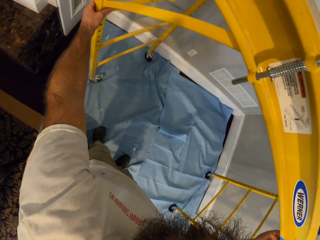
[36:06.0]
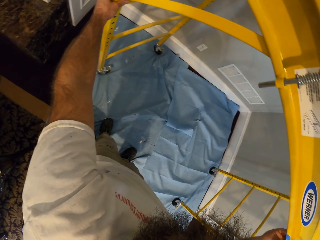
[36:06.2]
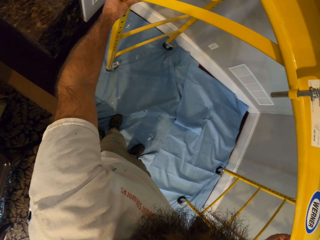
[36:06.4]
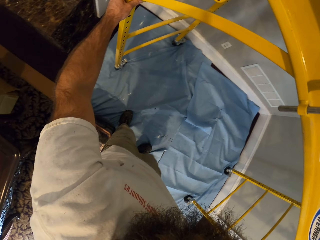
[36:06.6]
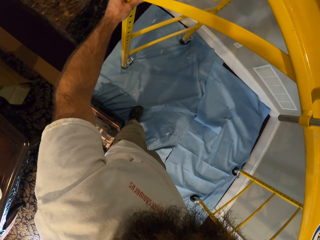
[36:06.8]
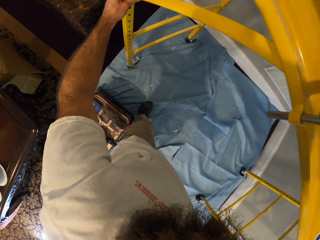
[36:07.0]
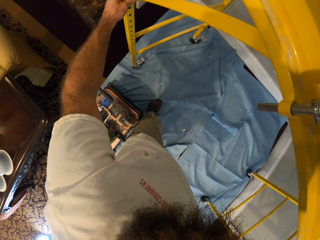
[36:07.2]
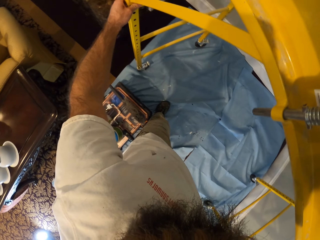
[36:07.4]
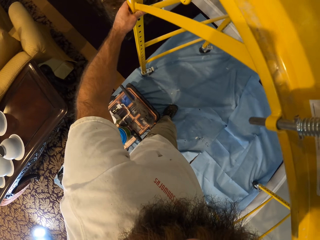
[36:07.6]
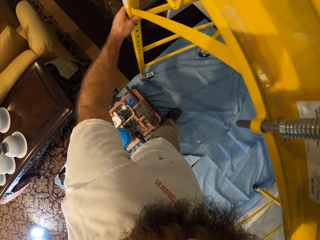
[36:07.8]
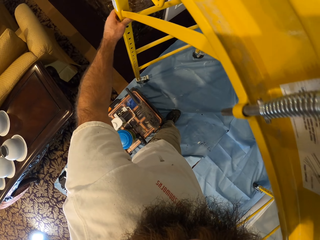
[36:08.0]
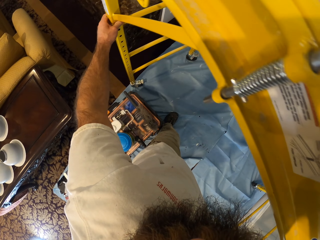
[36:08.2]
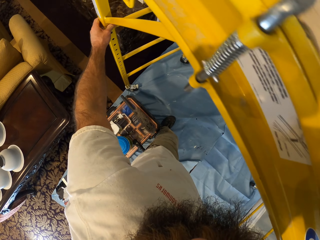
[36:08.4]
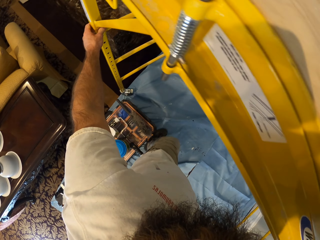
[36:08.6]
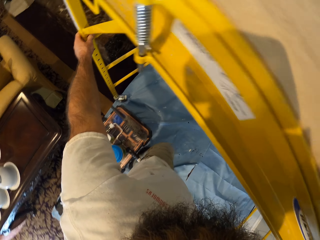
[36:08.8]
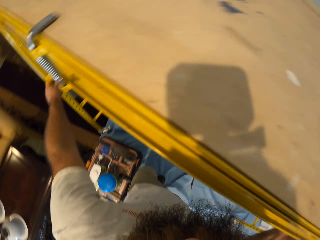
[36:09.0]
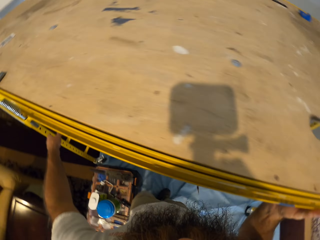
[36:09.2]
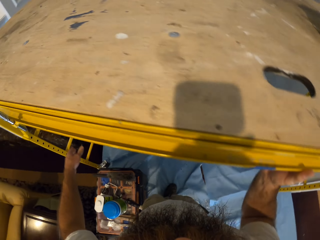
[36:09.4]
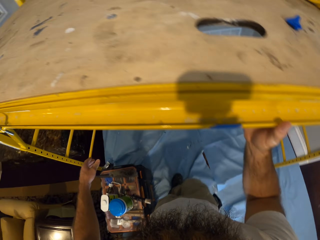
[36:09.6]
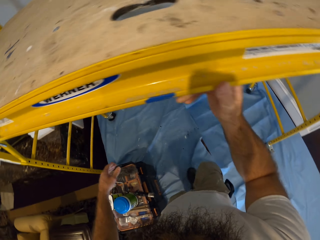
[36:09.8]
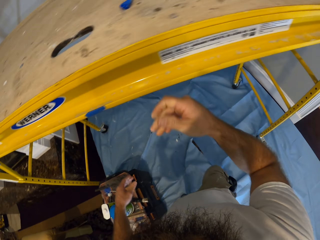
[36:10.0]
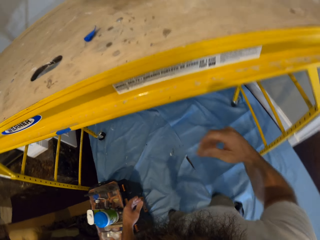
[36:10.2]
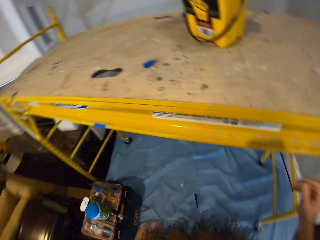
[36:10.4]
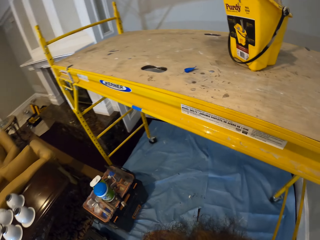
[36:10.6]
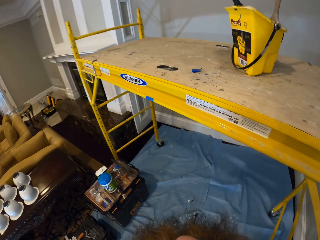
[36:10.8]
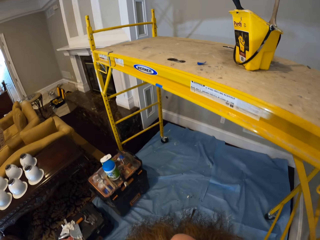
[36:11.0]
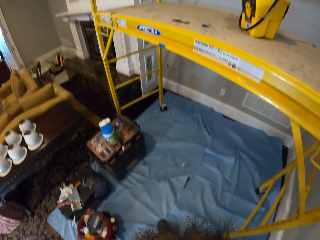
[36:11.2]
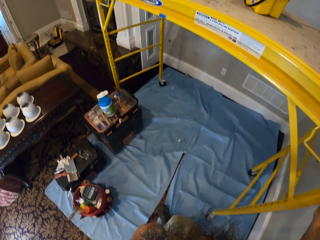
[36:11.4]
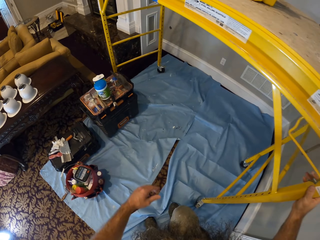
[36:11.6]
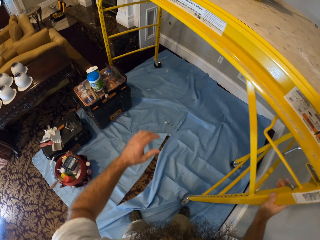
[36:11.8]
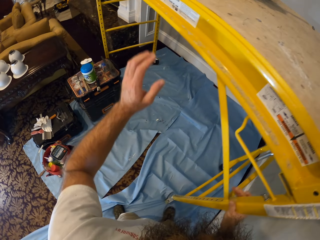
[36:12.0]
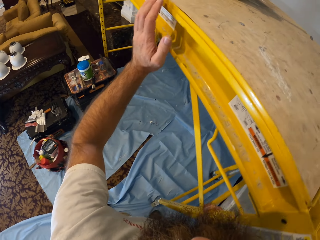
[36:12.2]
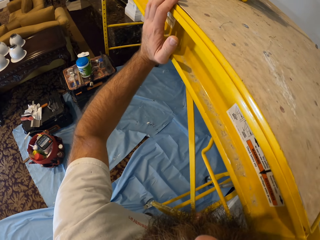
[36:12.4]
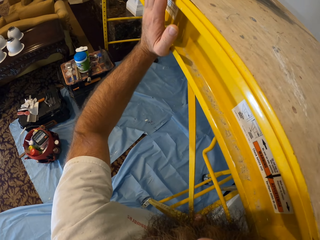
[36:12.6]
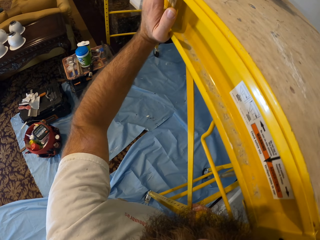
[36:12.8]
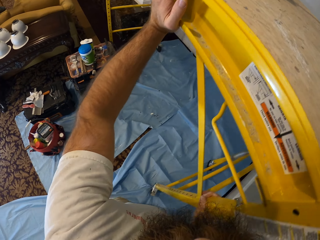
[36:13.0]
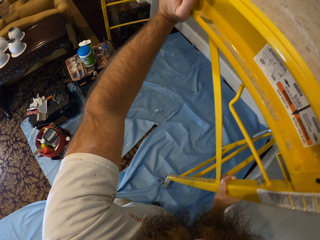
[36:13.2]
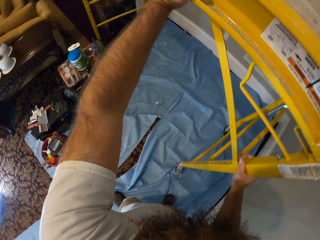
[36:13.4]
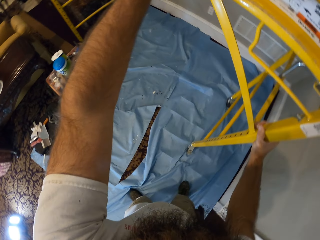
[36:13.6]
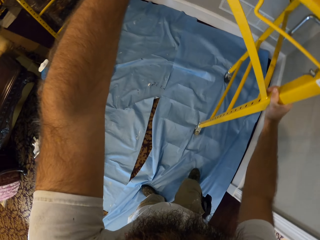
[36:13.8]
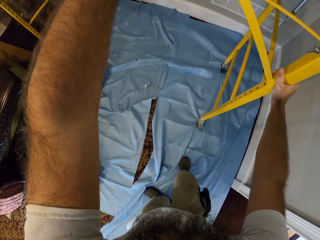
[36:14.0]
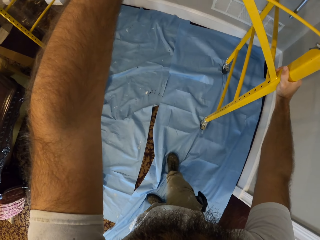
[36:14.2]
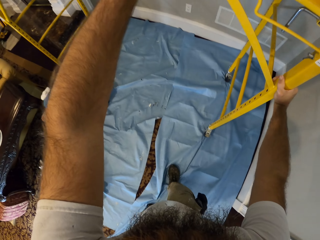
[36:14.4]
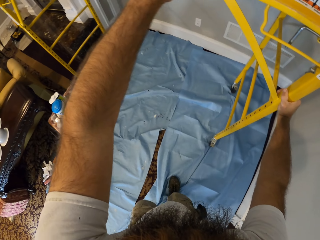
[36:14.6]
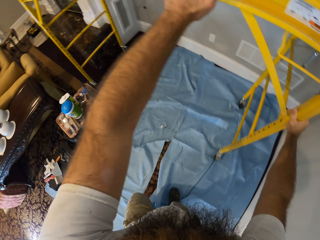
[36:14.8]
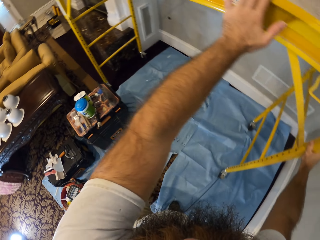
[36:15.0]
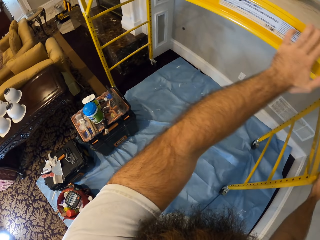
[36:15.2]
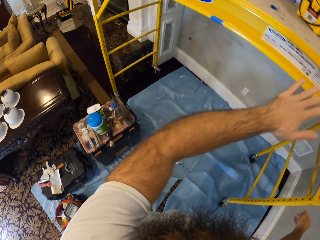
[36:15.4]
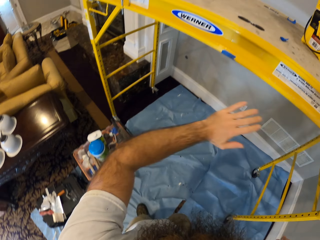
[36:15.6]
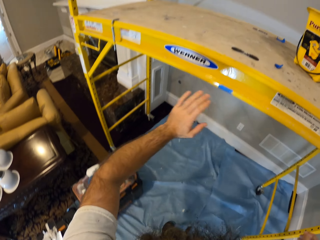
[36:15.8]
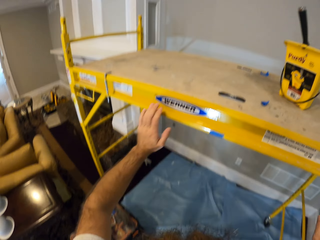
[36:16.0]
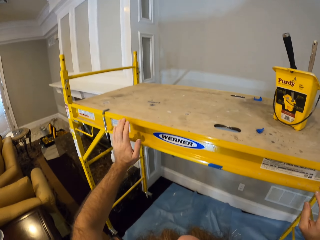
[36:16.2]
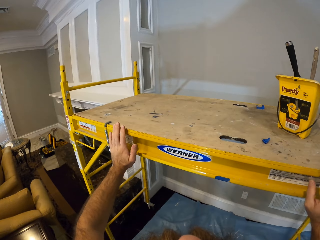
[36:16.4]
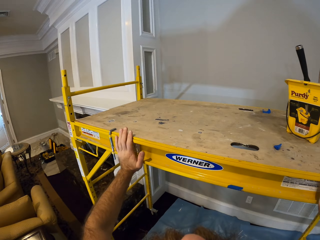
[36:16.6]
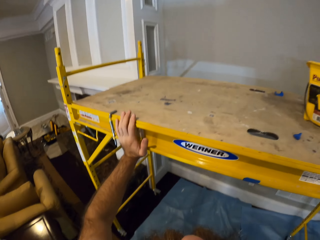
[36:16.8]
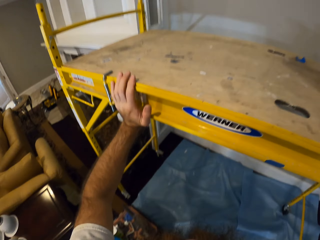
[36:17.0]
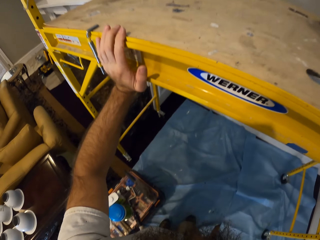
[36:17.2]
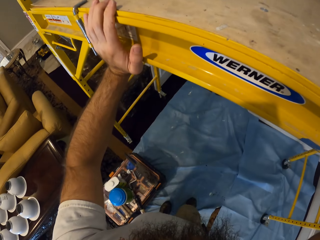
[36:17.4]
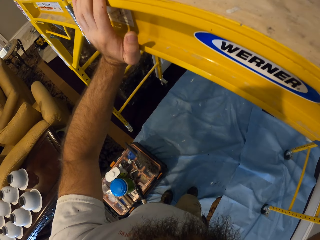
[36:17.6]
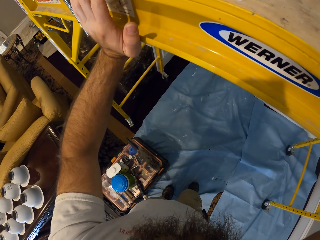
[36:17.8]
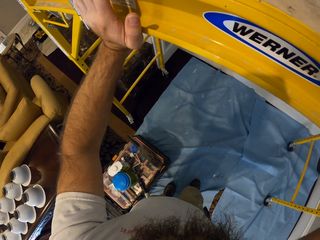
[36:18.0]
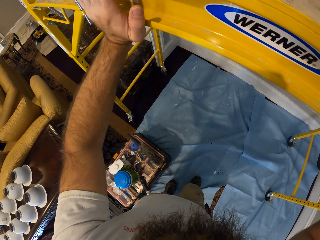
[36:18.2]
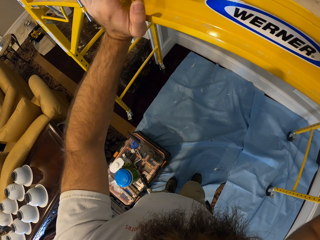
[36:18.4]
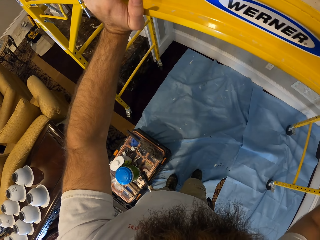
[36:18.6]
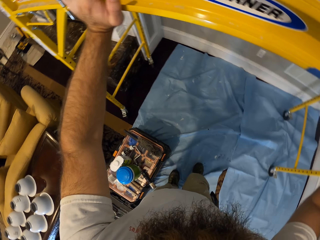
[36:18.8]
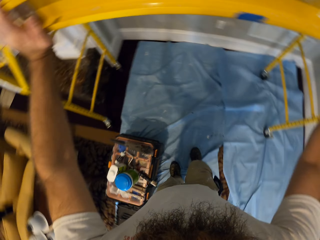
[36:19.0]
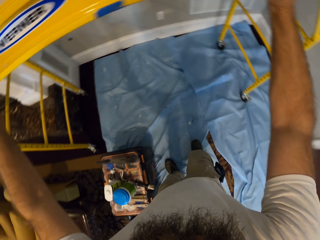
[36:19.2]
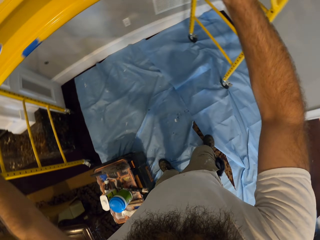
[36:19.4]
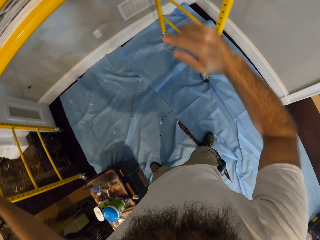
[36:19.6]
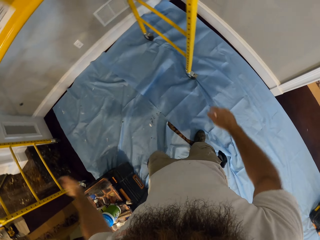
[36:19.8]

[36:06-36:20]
The camera wearer holds the ladder. They remove both hands from the scaffold tower. They move the scaffold tower with both hands.

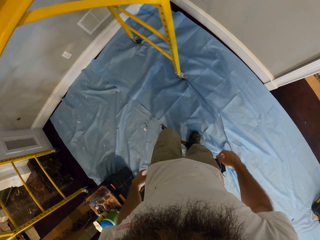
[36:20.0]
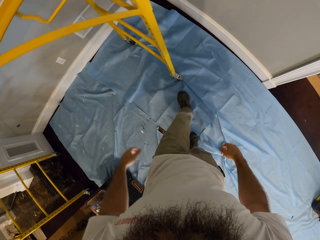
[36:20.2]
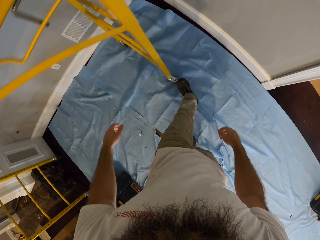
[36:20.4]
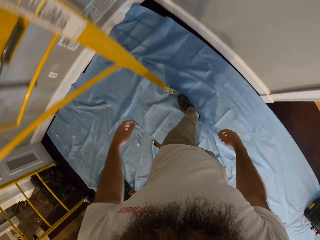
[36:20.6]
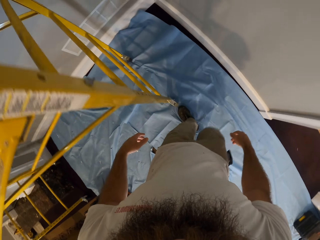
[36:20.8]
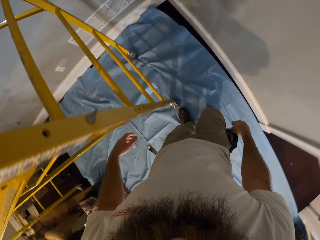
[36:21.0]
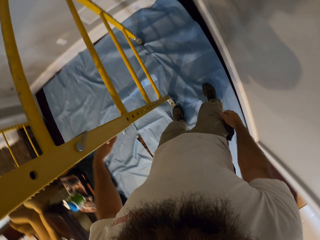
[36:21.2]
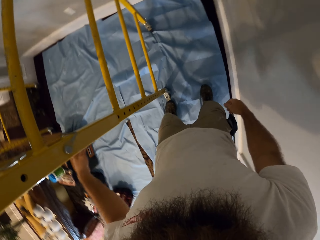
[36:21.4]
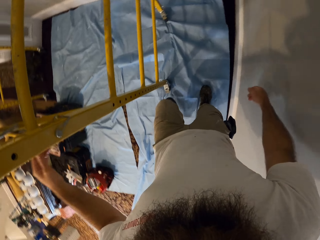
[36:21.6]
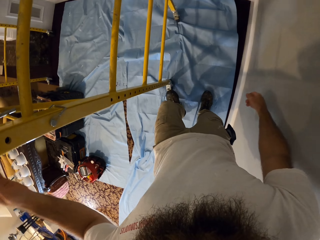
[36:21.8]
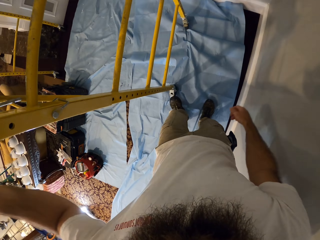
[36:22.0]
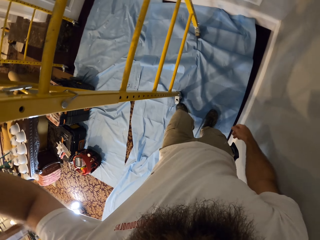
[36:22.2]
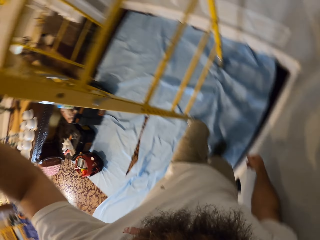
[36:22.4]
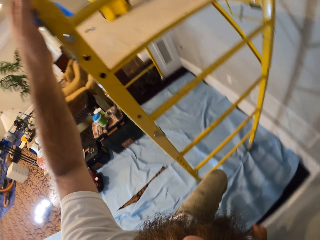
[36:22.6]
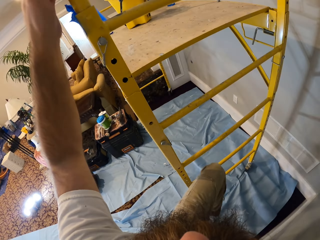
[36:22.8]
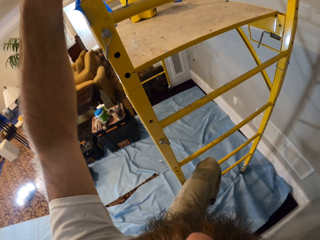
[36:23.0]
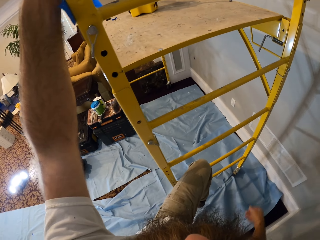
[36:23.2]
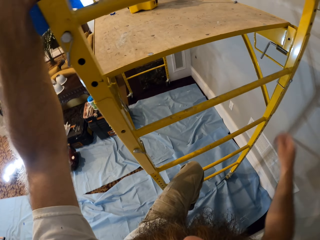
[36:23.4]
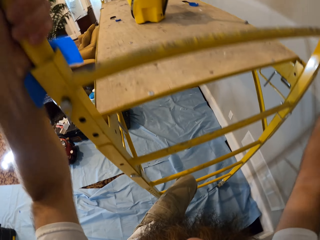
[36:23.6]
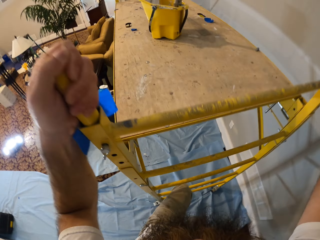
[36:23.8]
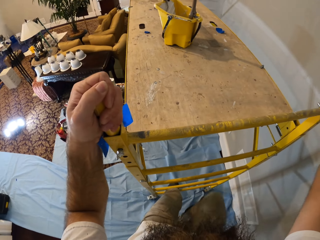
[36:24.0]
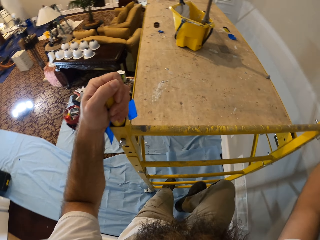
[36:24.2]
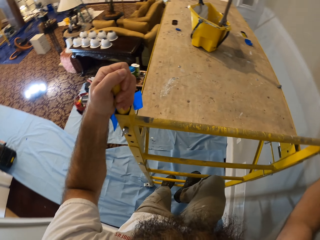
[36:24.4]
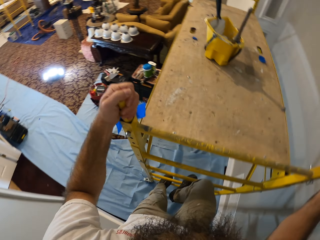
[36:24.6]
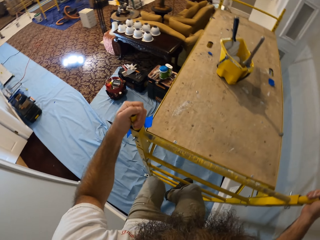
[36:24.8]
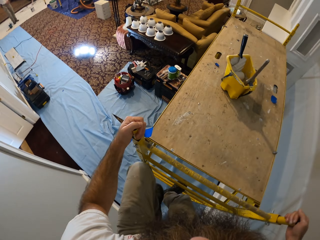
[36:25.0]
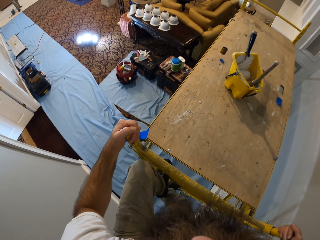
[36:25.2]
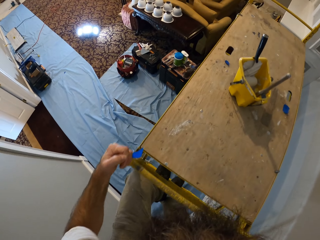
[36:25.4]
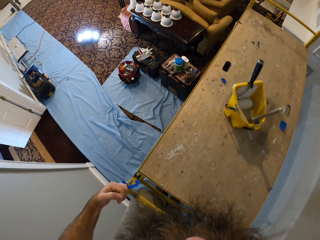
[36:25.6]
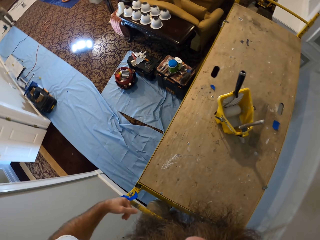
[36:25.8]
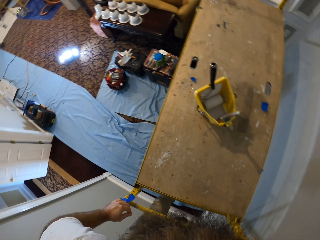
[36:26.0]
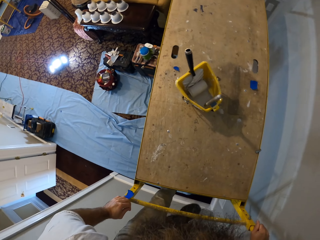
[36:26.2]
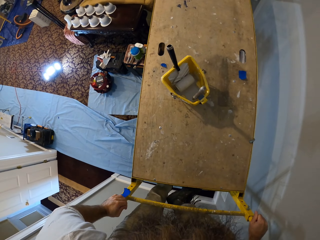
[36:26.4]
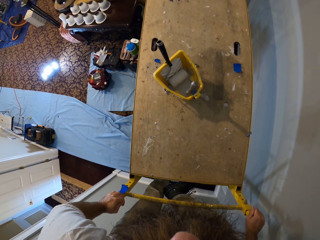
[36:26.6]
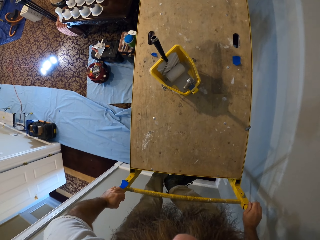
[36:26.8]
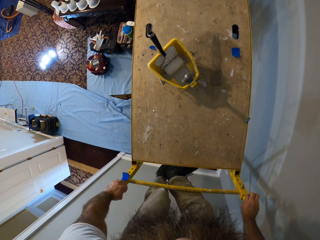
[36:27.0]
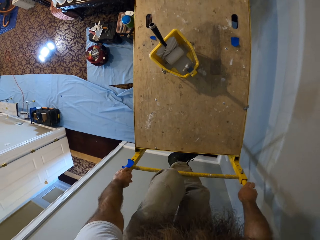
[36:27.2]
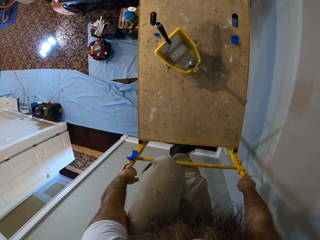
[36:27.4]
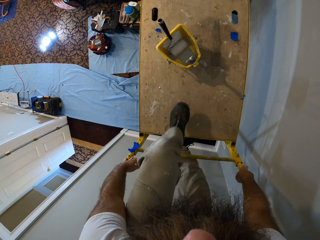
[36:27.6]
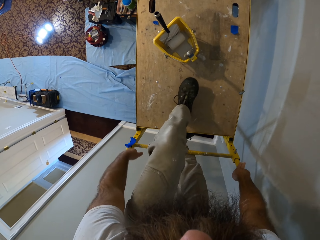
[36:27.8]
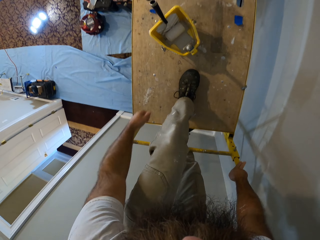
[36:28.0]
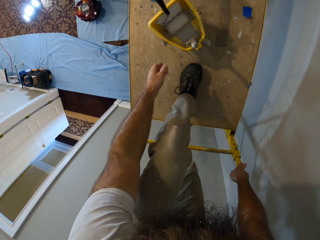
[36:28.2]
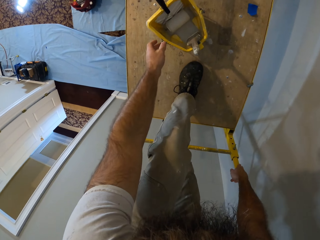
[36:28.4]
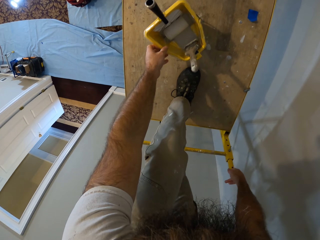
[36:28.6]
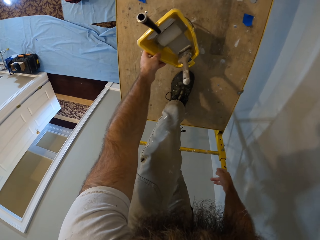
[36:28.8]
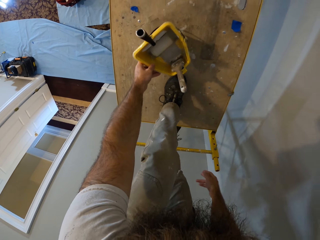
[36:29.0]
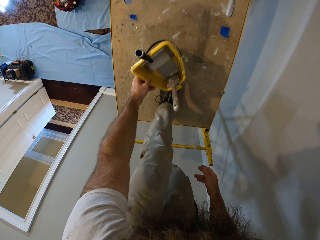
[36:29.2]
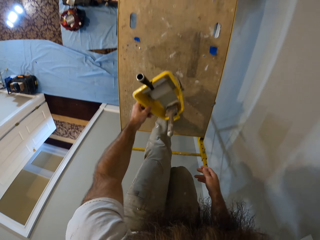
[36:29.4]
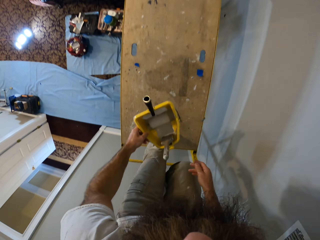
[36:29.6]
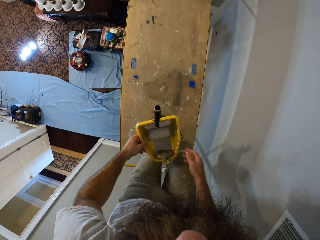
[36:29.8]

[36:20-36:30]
The camera wearer climbs the scaffold tower. He holds the bucket. He picks up the paint bucket from the scaffold tower with his left hand.
